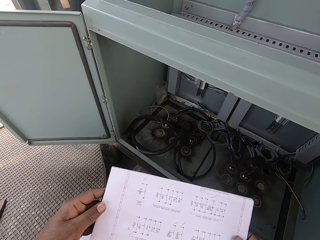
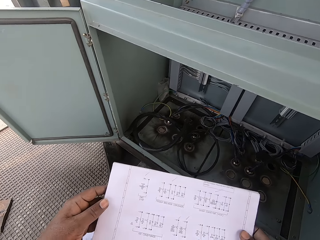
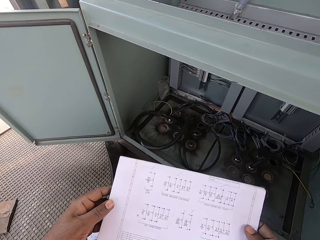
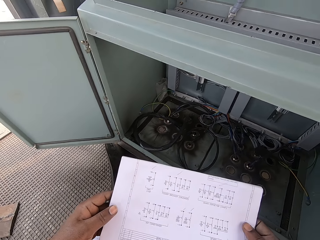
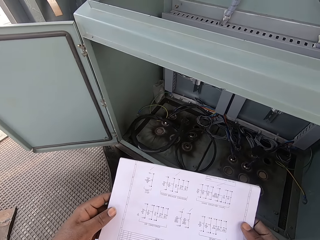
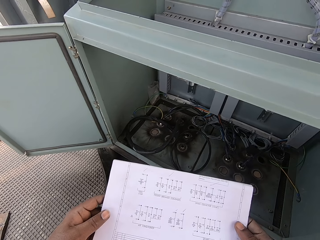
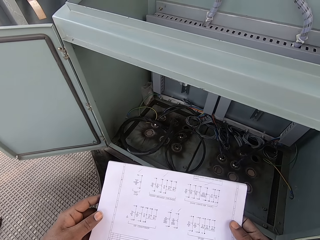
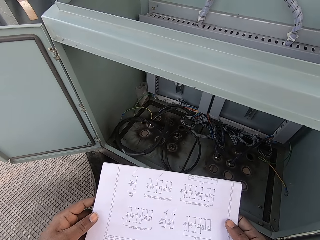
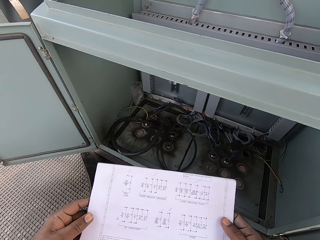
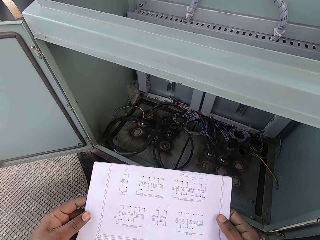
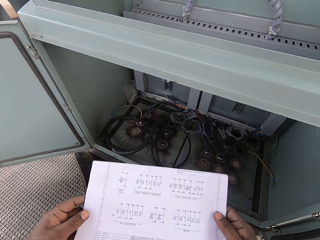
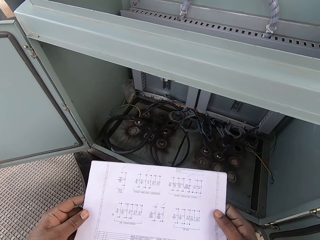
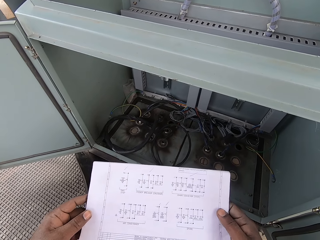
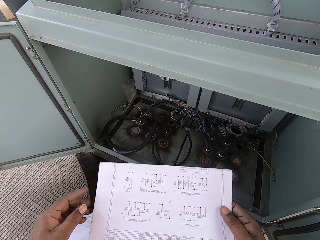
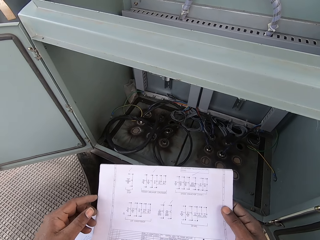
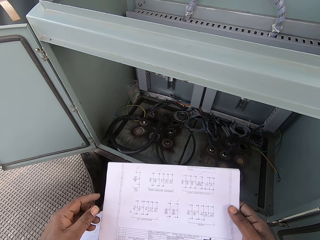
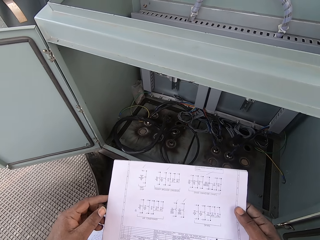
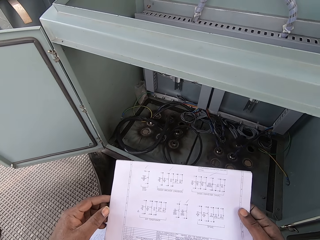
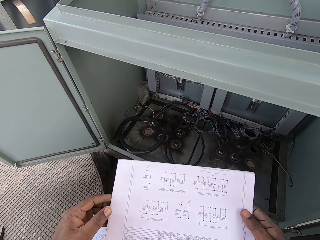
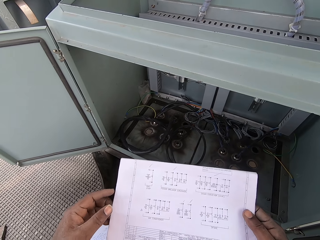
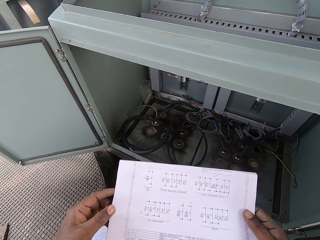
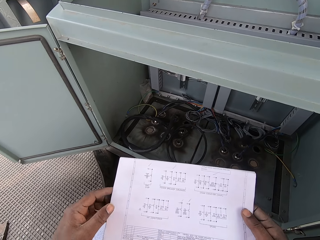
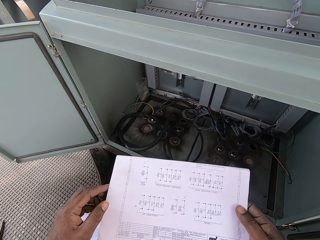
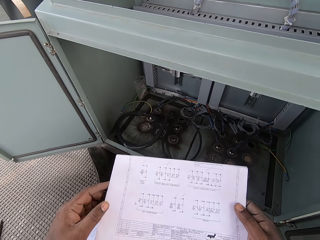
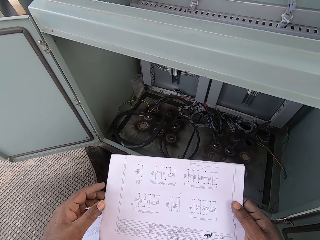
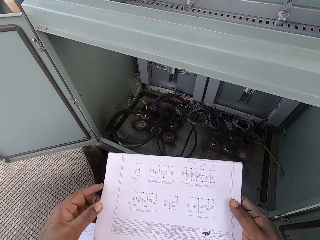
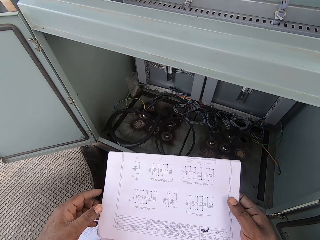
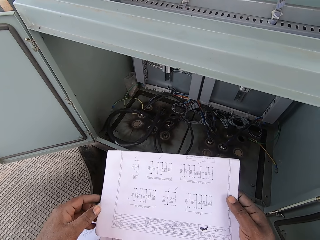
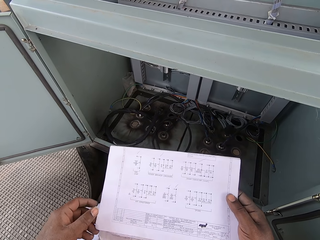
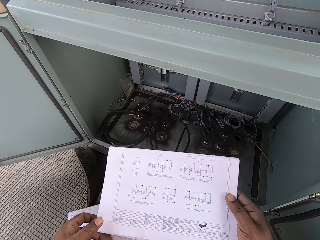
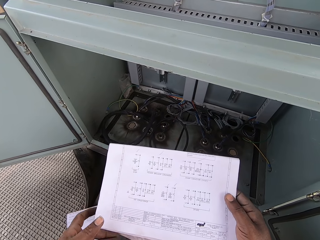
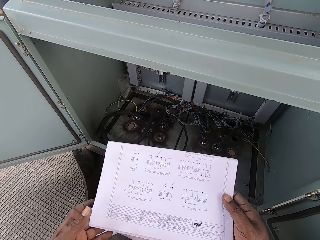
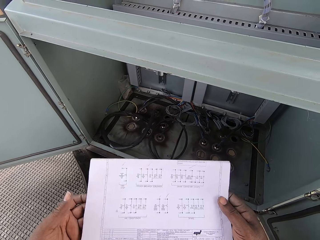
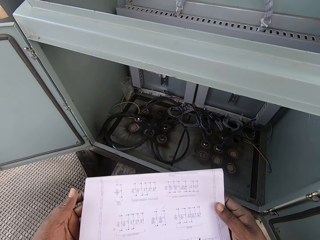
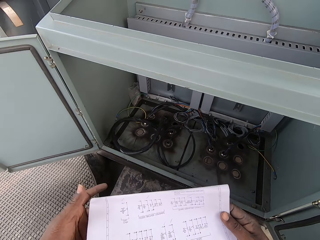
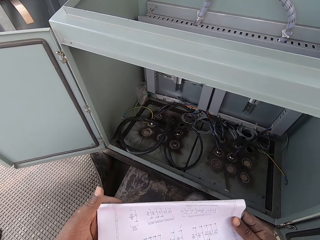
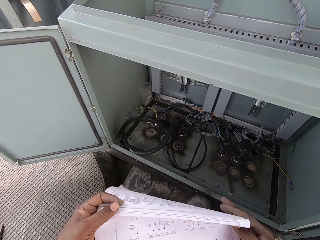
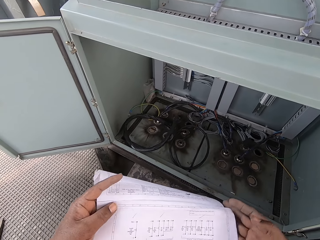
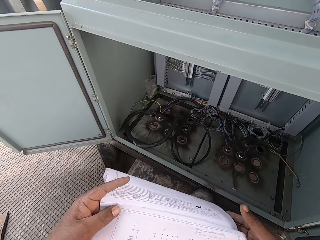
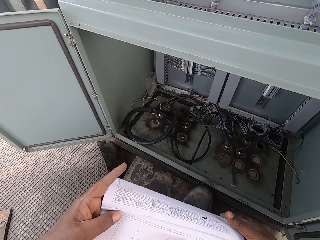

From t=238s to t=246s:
The camera wearer unfolds the paper.

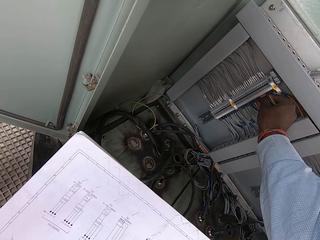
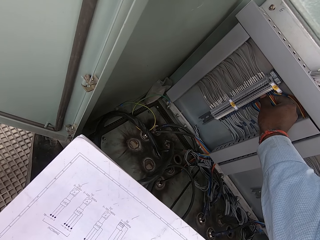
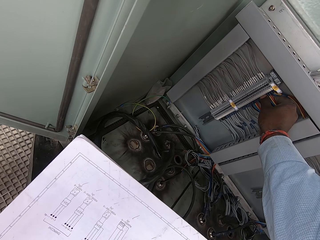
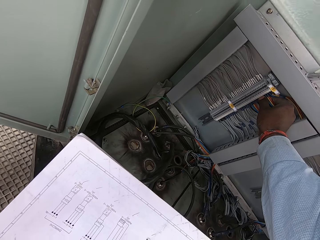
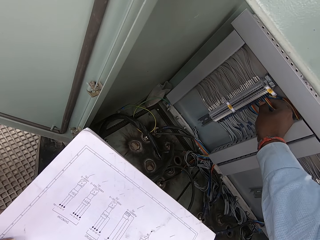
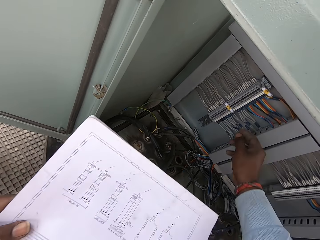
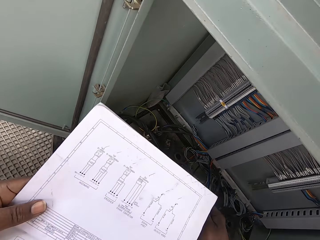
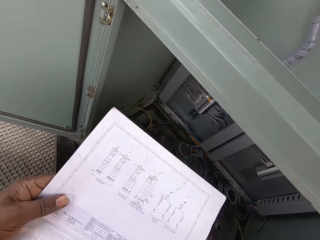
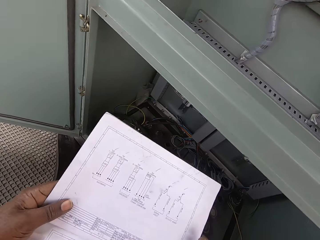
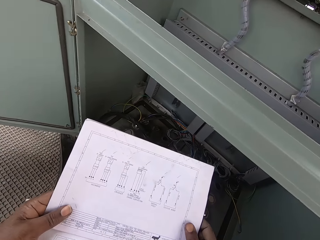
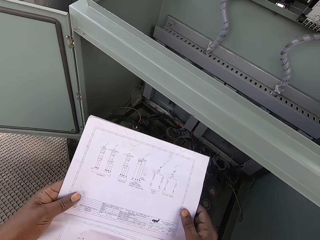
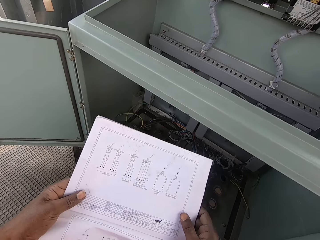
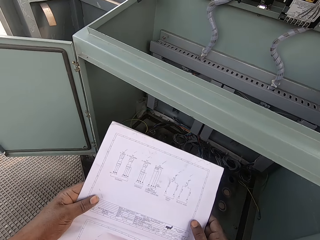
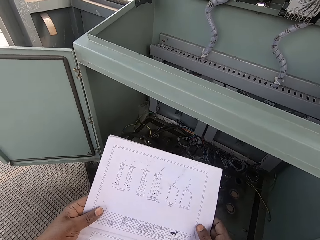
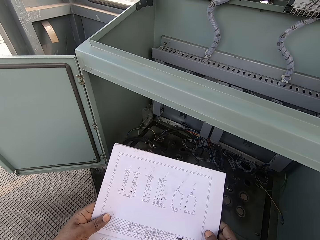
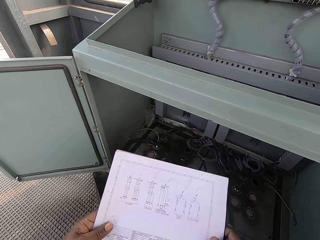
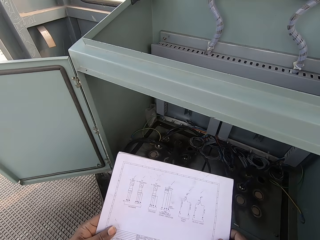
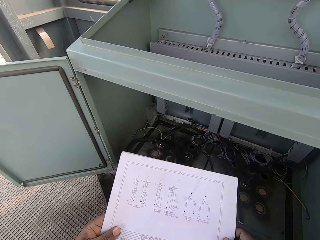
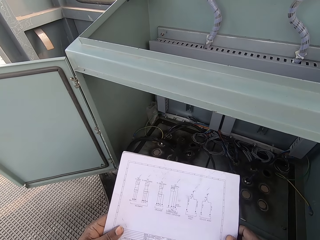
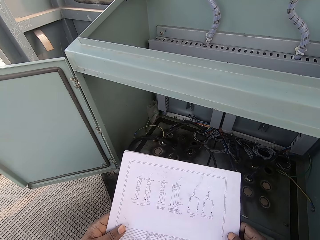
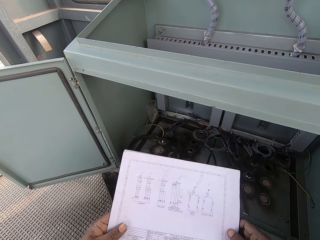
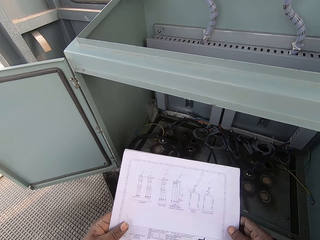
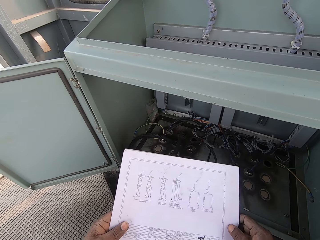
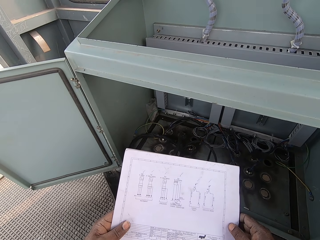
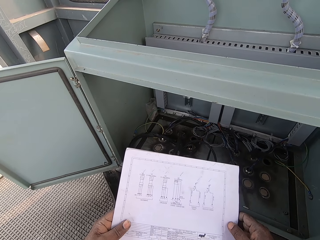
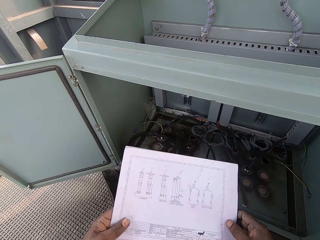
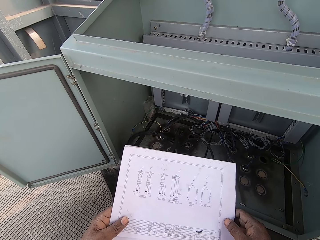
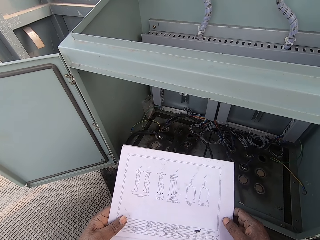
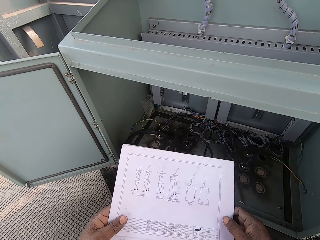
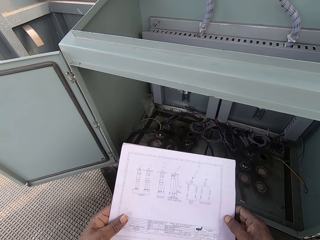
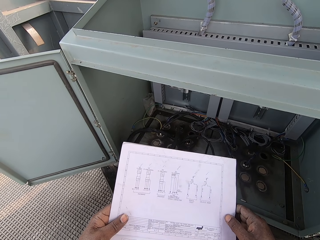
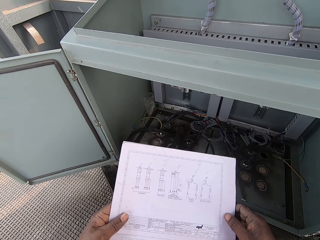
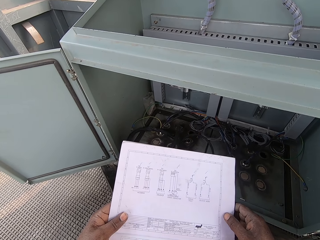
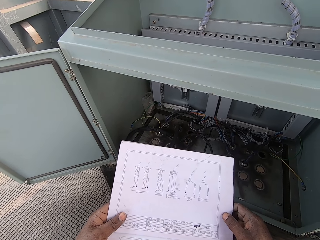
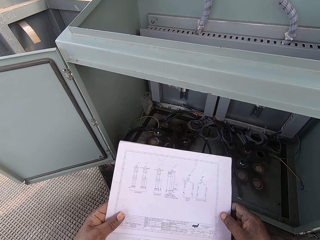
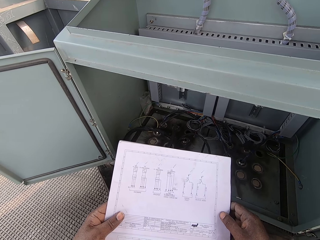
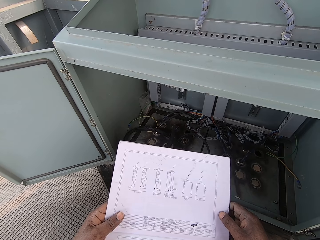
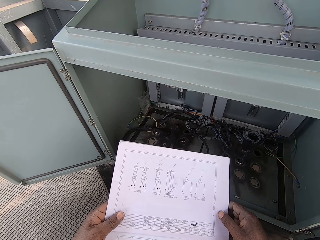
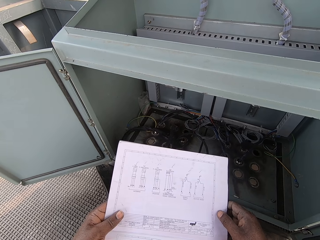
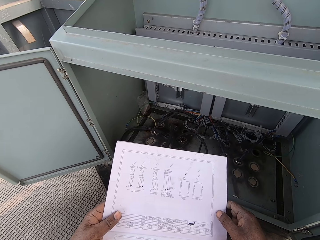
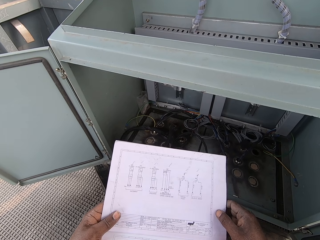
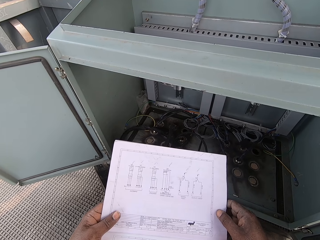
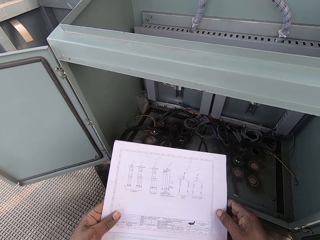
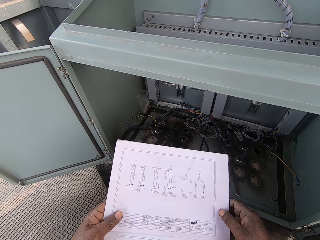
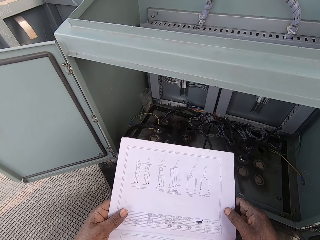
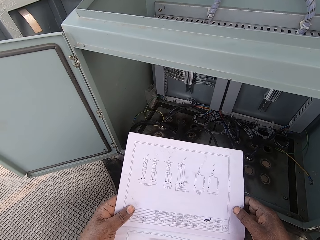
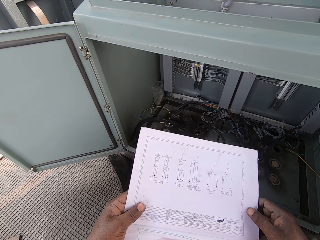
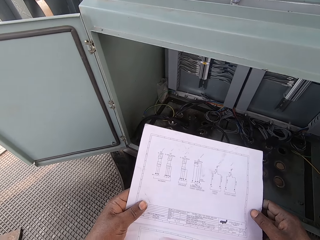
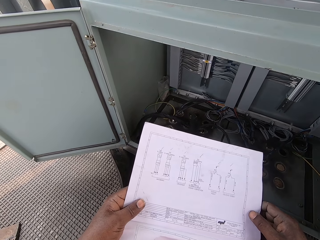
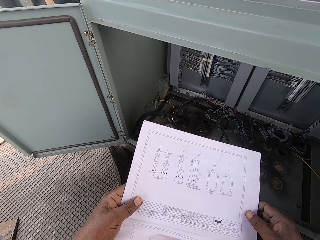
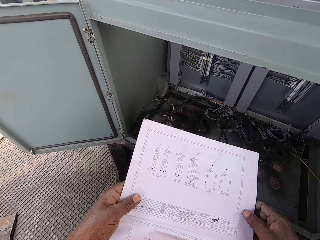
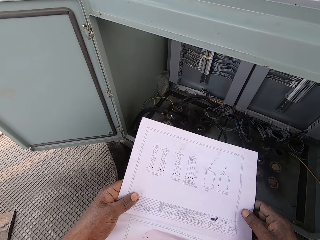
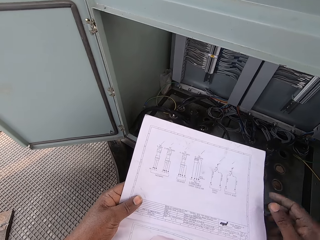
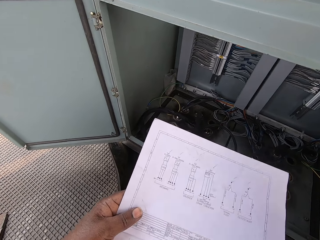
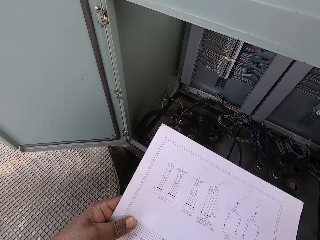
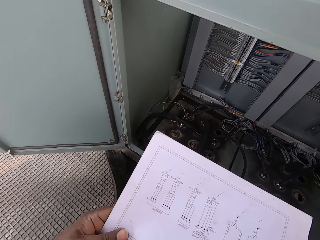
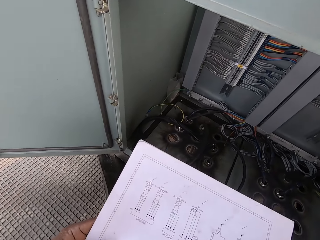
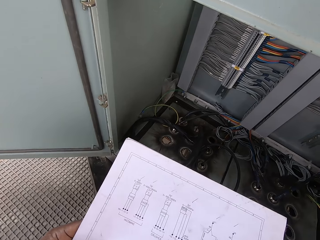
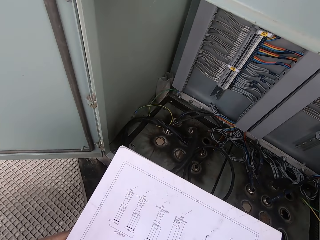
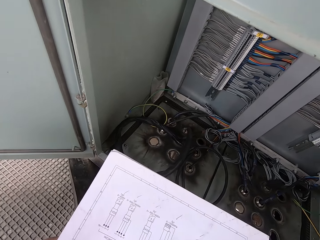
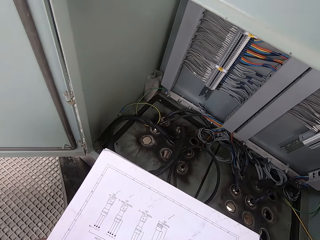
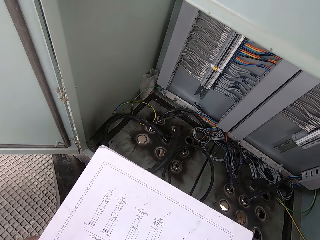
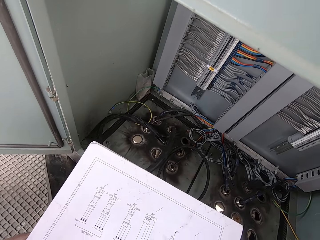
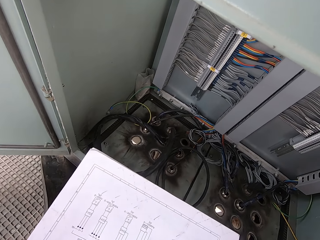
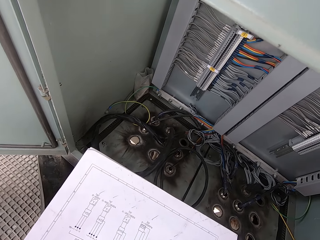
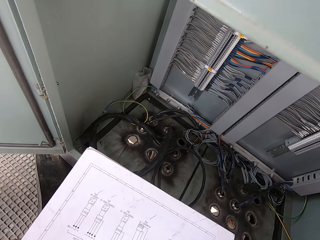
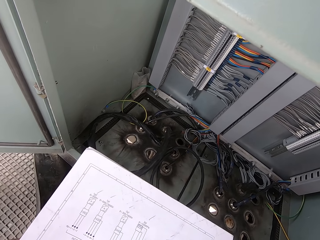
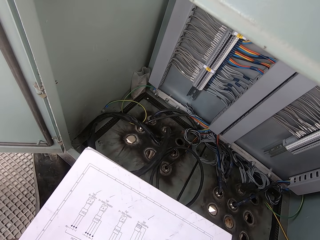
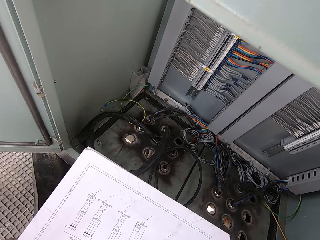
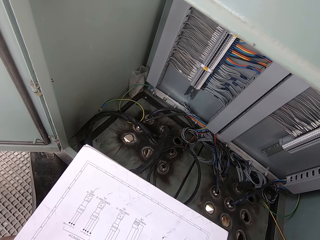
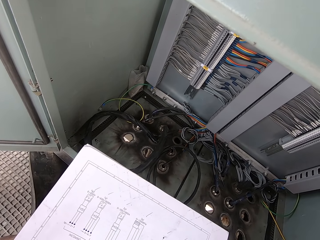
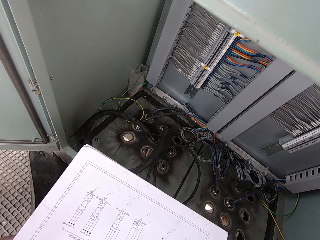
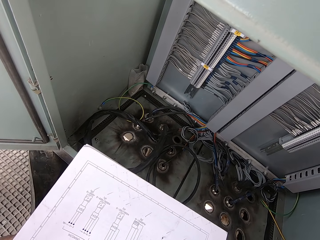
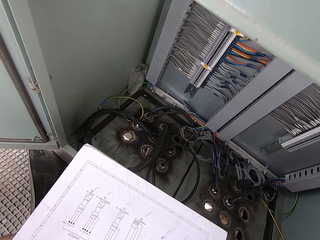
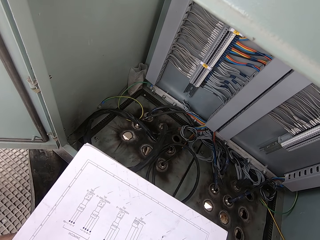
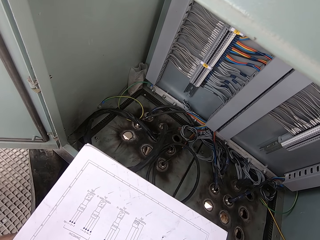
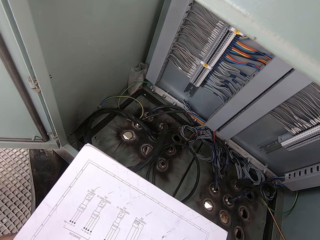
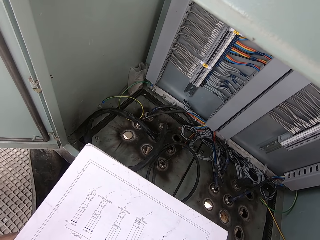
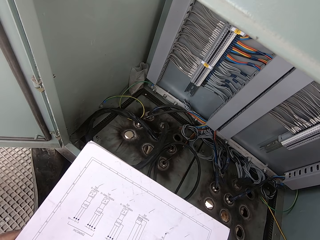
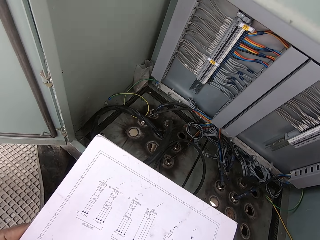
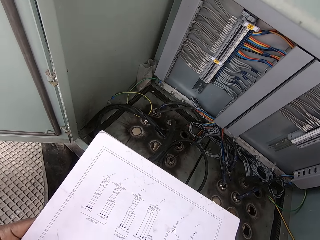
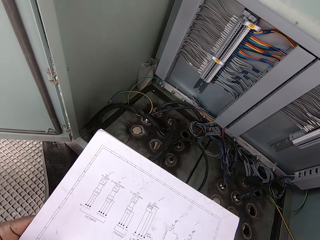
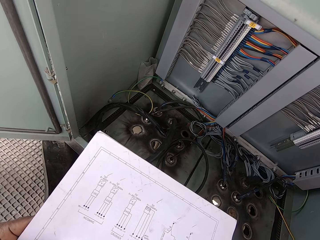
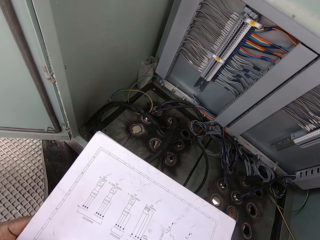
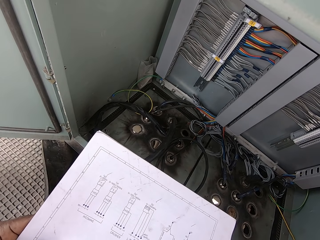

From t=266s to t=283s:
The camera wearer holds the paper. They look at the paper.
